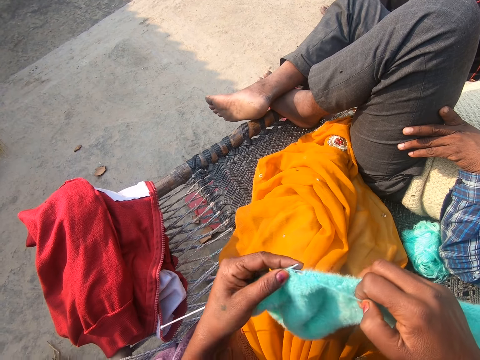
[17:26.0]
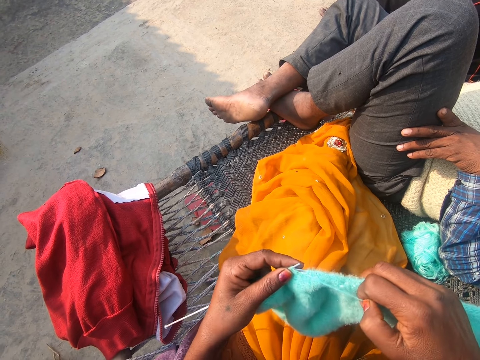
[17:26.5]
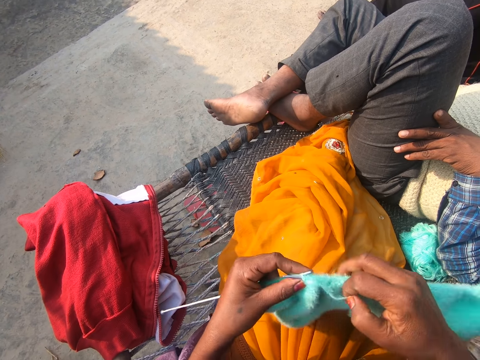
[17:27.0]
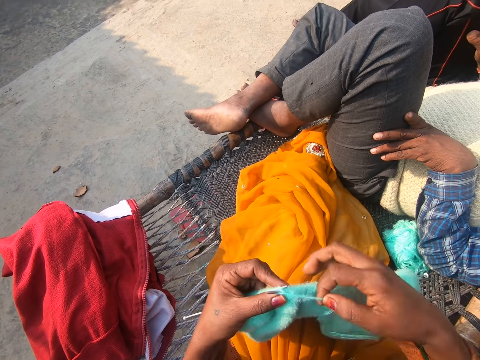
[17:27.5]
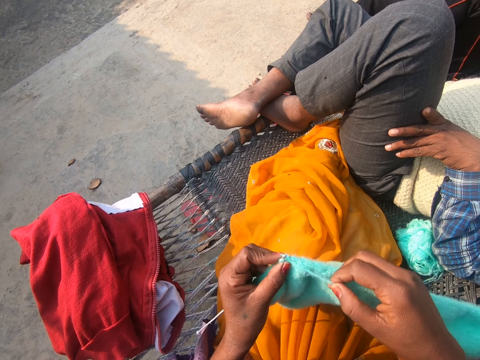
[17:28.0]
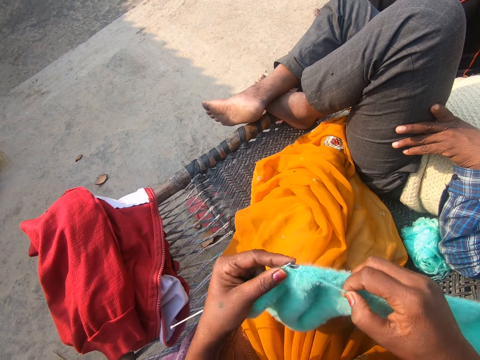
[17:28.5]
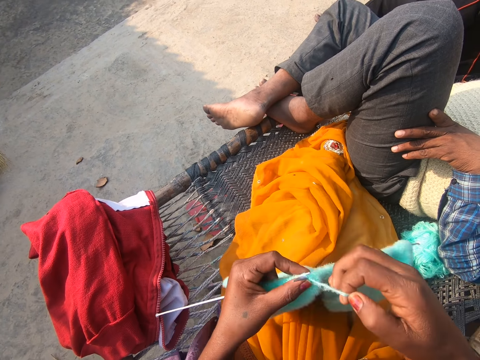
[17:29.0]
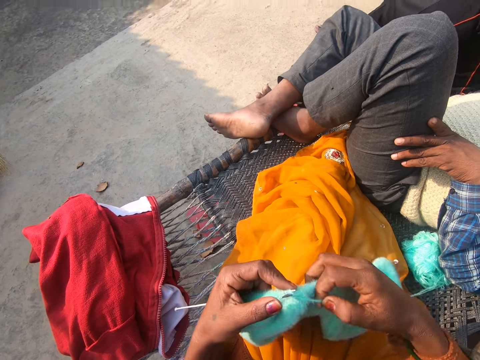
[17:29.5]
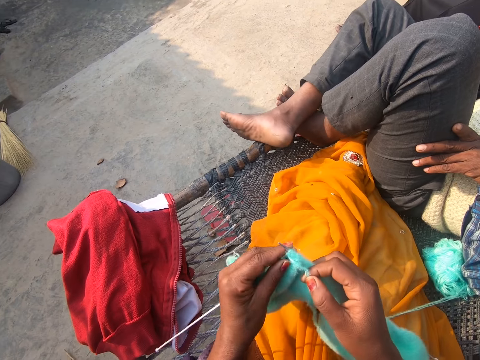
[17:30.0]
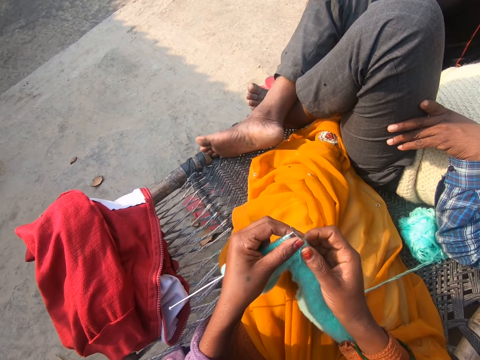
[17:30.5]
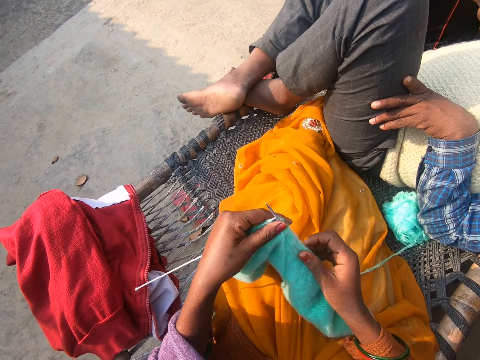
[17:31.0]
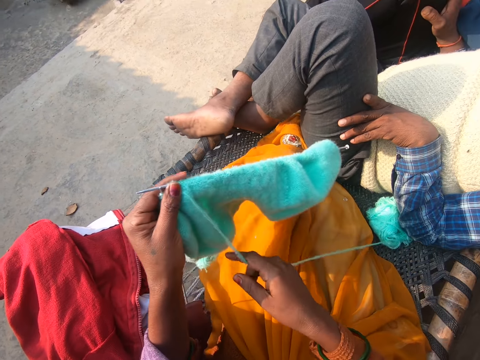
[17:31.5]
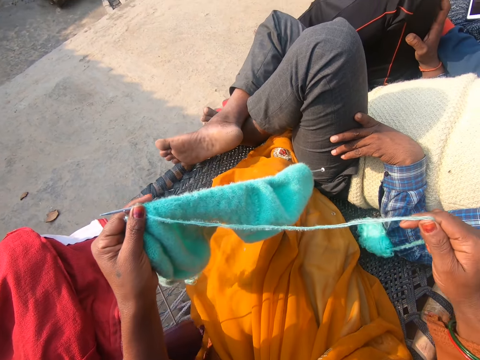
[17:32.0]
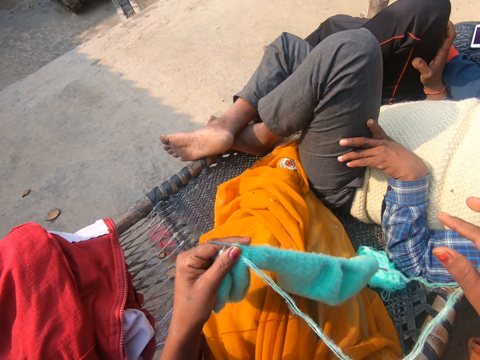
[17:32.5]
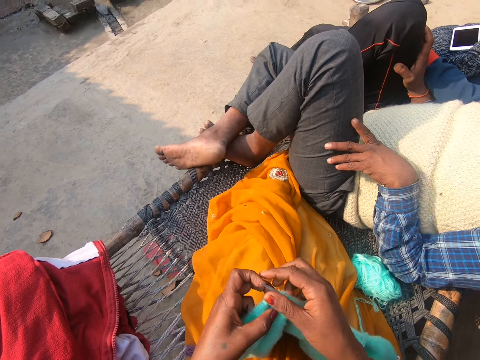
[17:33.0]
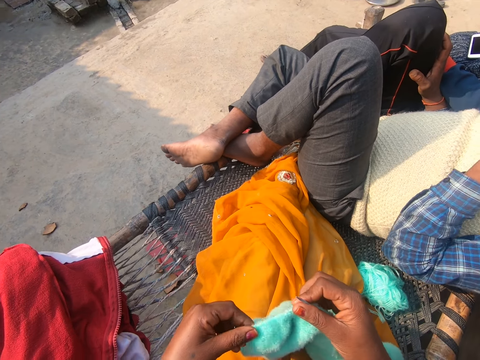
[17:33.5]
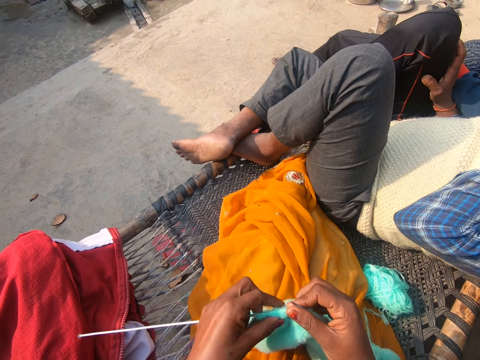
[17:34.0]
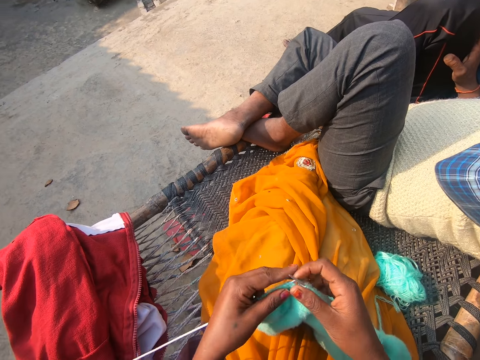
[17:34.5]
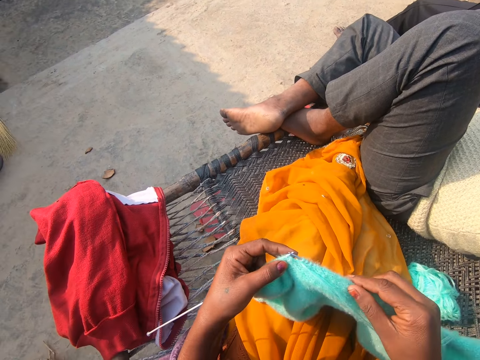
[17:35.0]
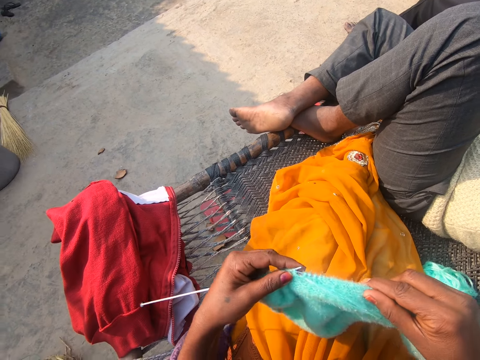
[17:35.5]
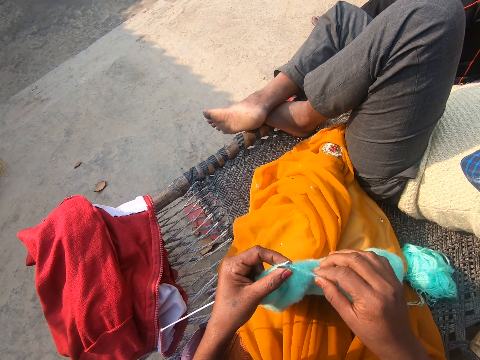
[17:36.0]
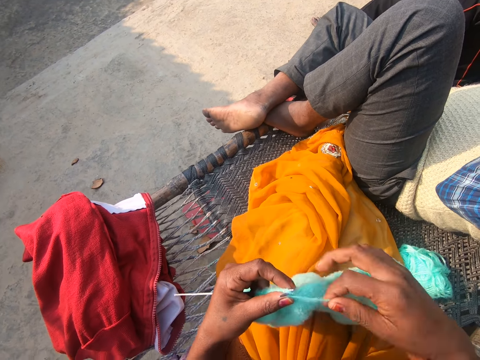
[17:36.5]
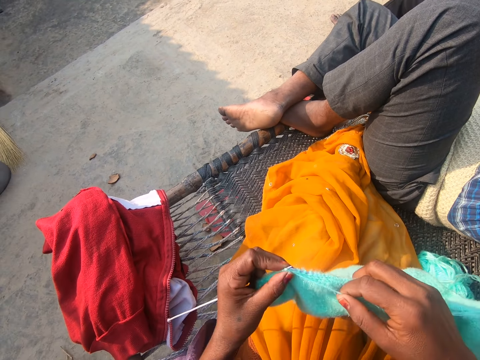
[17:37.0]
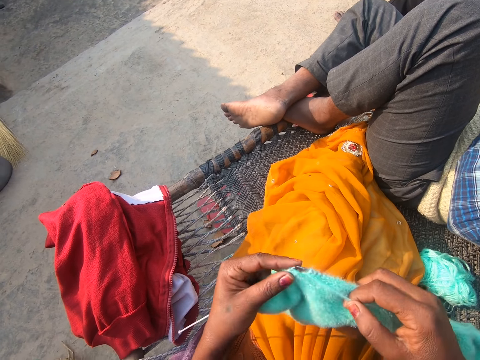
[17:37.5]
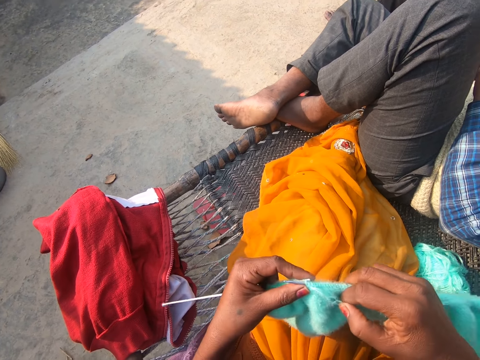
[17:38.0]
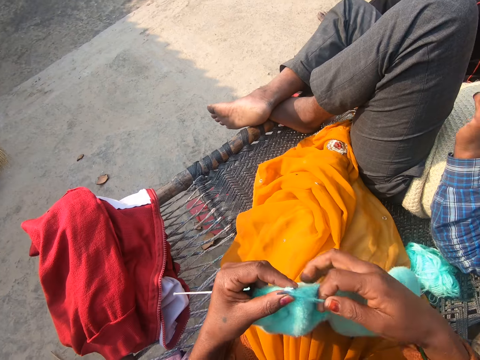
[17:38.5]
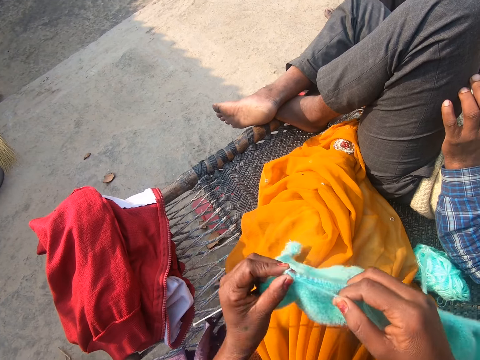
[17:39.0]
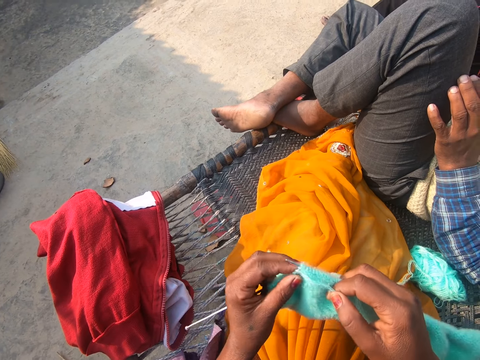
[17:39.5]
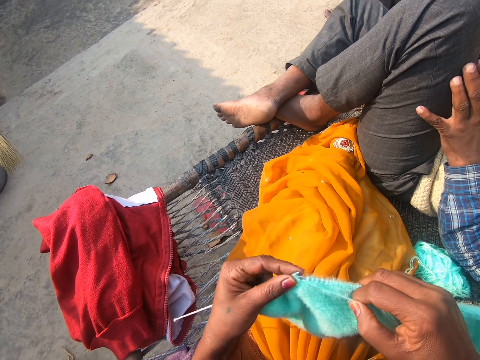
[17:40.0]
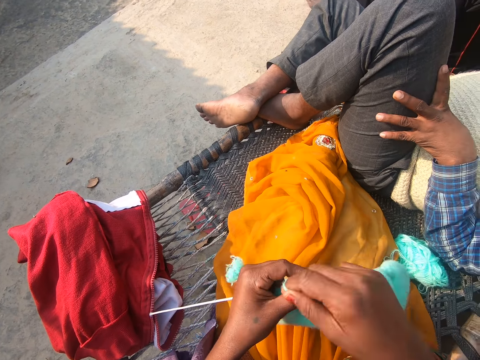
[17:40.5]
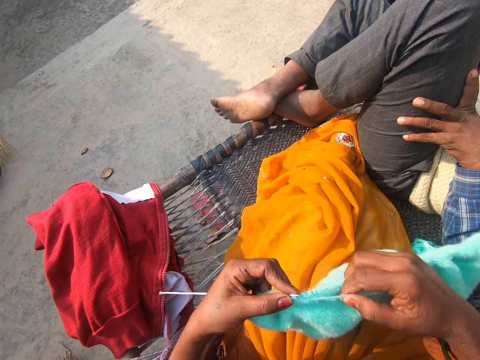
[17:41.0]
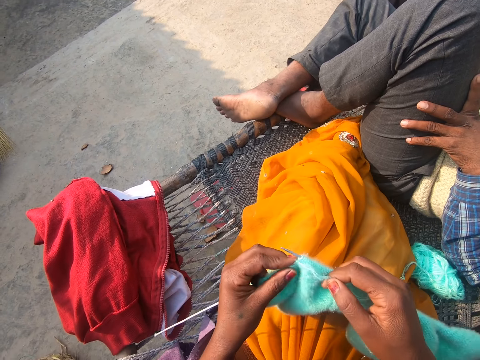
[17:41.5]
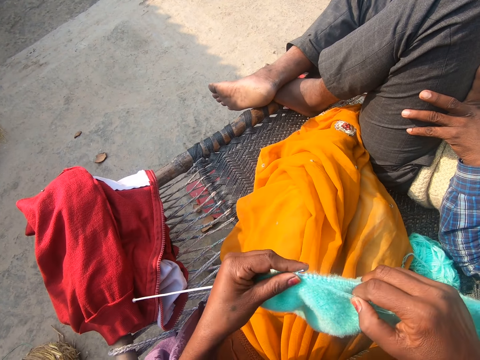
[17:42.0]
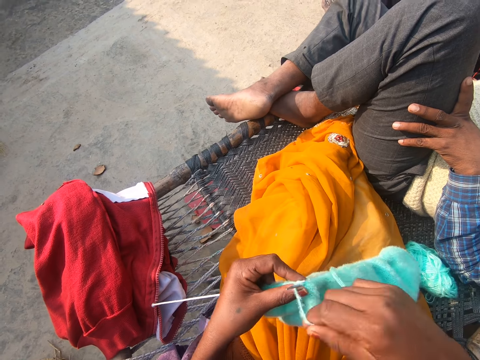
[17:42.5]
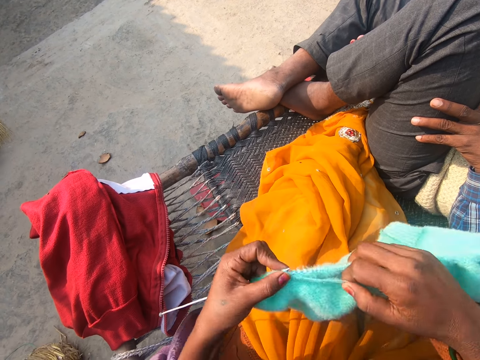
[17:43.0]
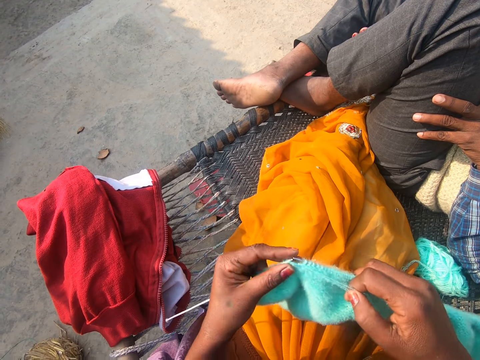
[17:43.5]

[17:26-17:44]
The camera wearer pulls the yarn. They pull the woolen fabric on the knitting needle. They knit with the knitting needle and the yarn. A man touches his legs.

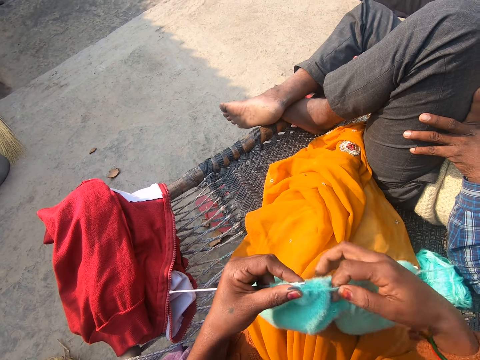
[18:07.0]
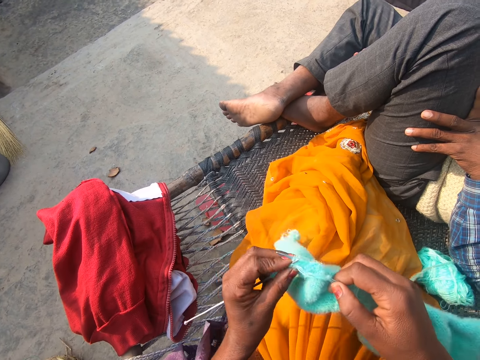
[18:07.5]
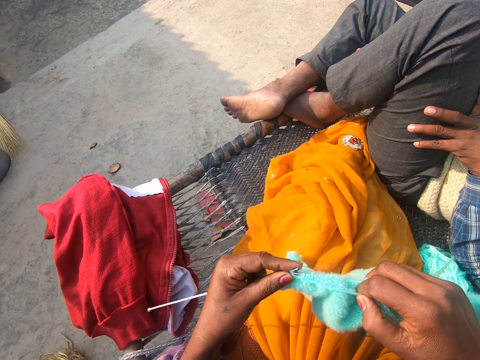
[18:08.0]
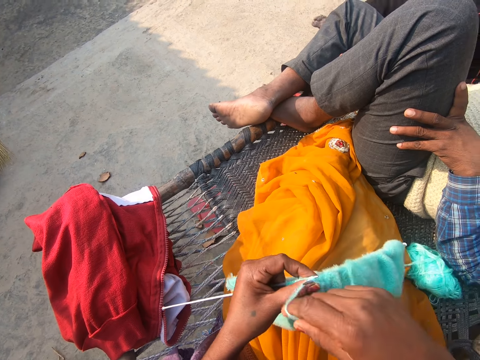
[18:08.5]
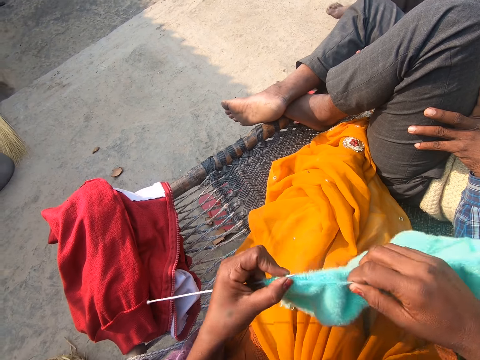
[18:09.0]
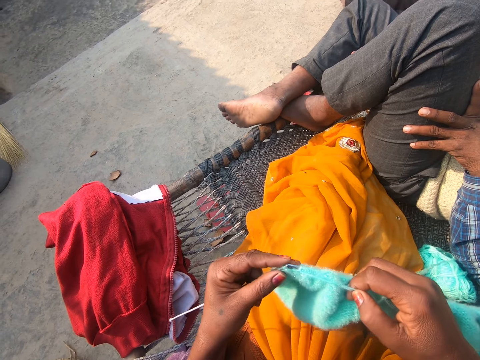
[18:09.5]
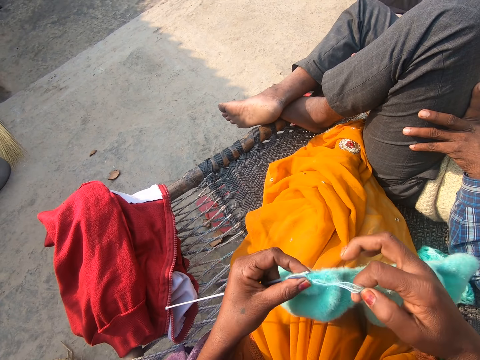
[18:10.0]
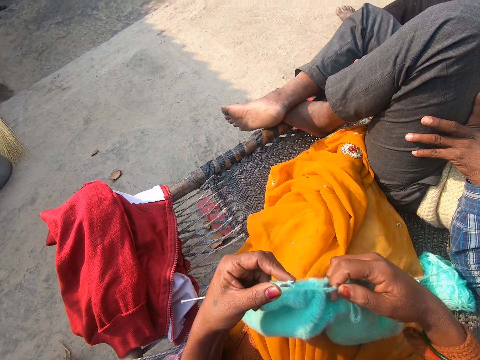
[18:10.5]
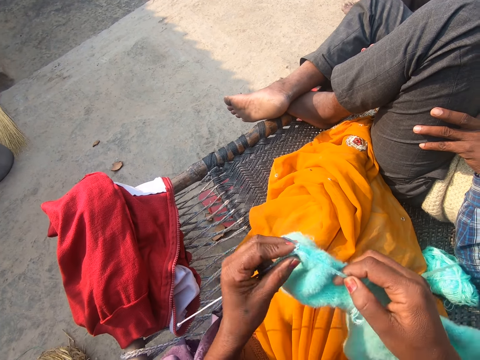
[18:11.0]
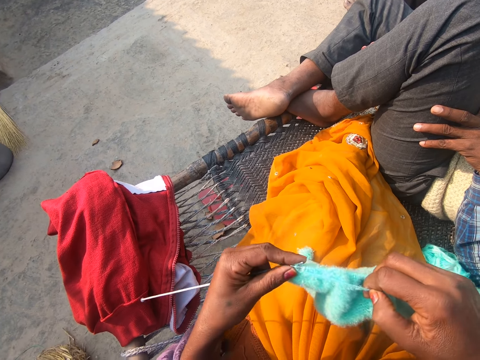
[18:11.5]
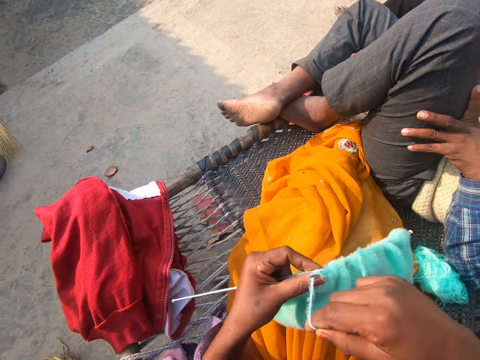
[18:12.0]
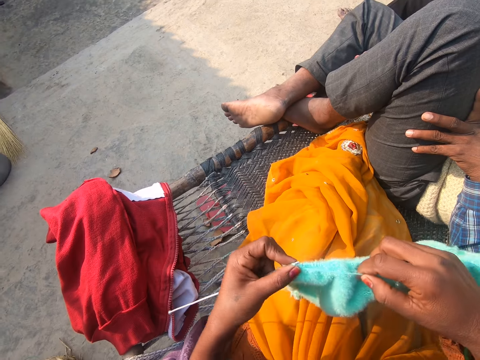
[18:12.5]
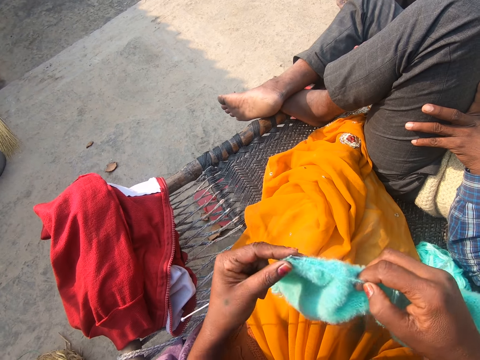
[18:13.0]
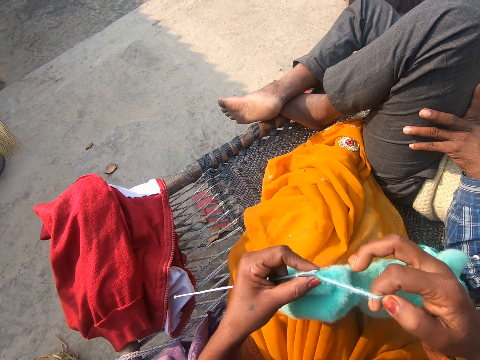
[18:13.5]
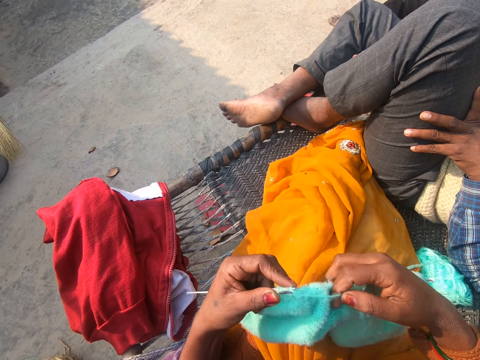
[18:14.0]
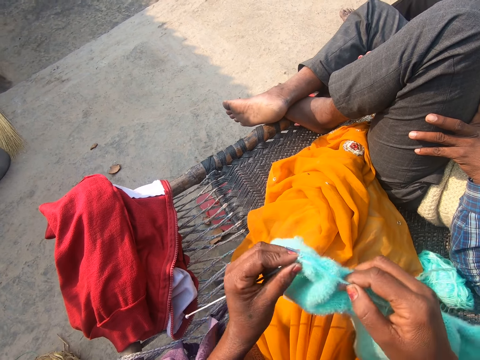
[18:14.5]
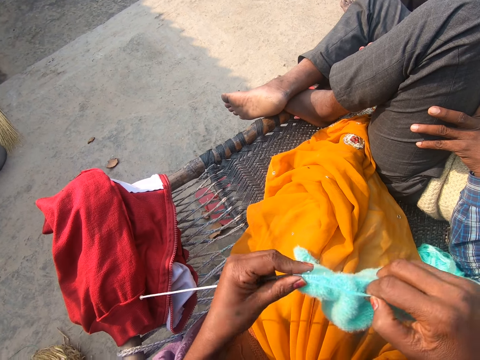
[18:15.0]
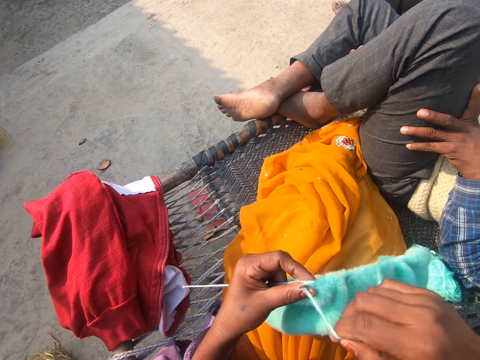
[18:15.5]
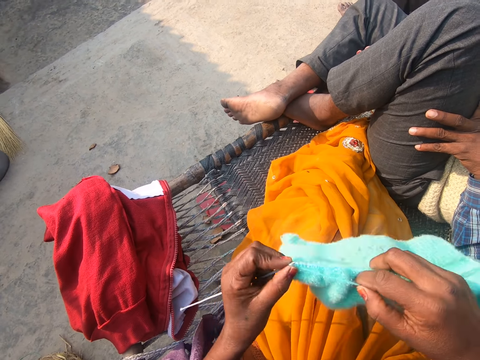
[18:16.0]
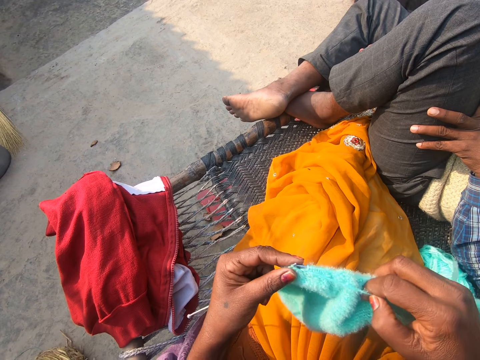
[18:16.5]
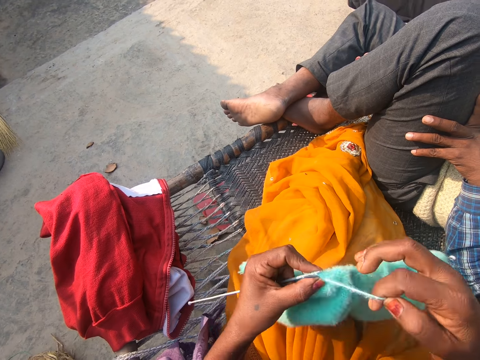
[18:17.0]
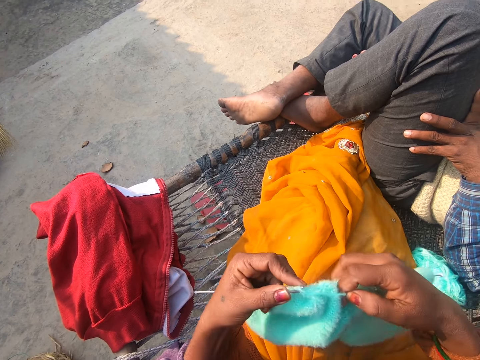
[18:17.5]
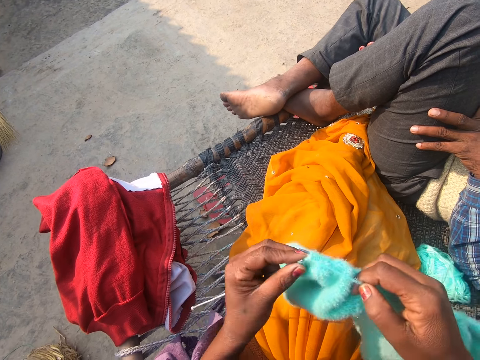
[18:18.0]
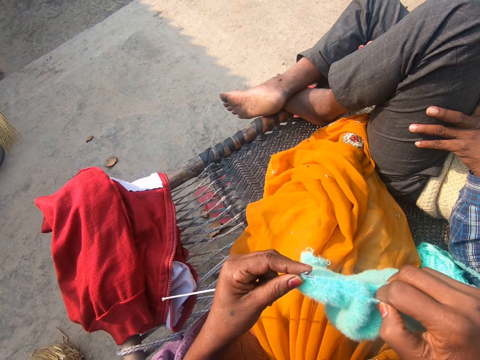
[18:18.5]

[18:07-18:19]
A man swings his leg. The camera wearer puts knitting yarn over the knitting needle. They knit a garment with the knitting needle. They put the knitting yarn over the knitting needle. They knit the garment with the knitting needle.
